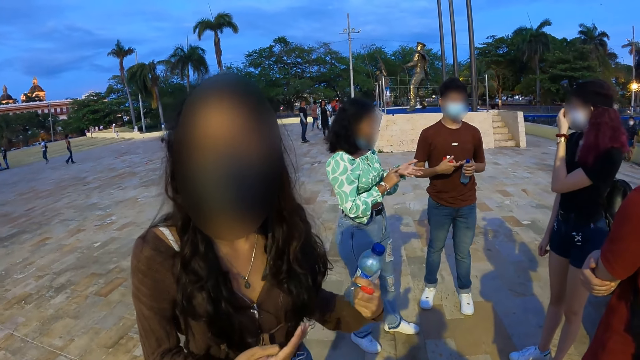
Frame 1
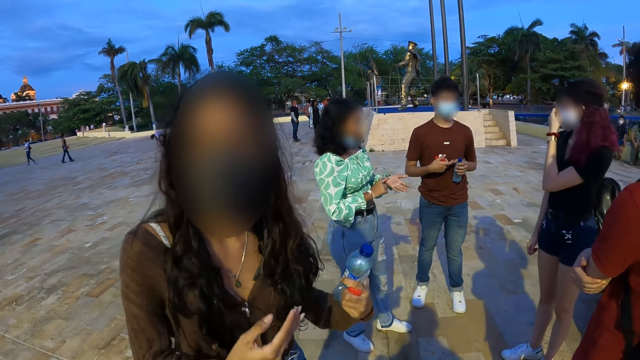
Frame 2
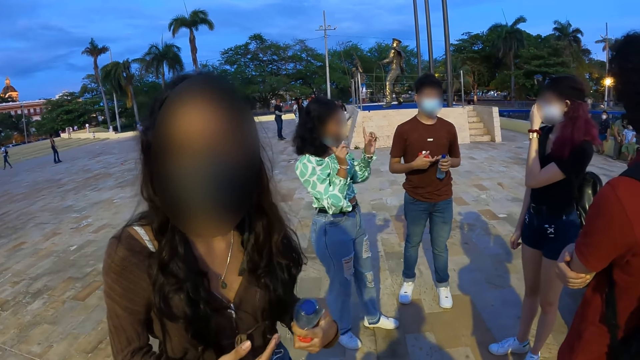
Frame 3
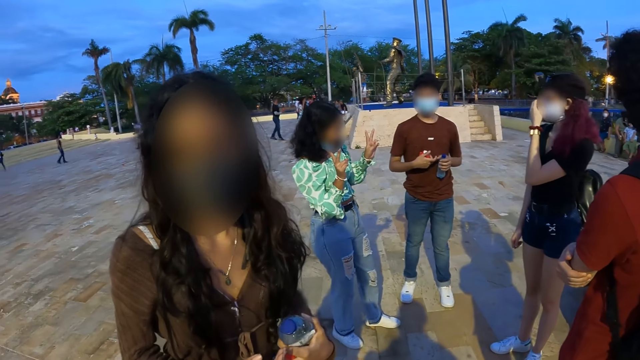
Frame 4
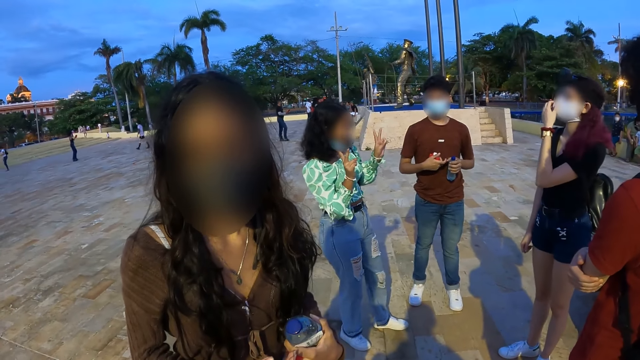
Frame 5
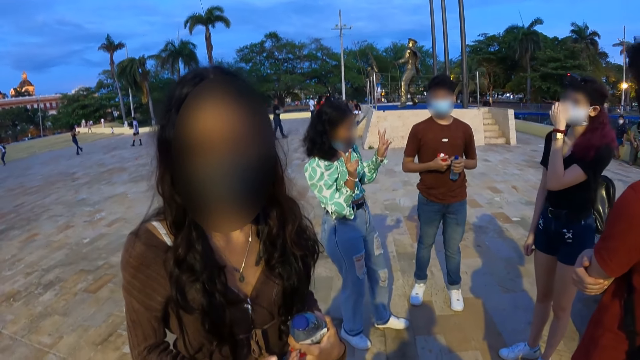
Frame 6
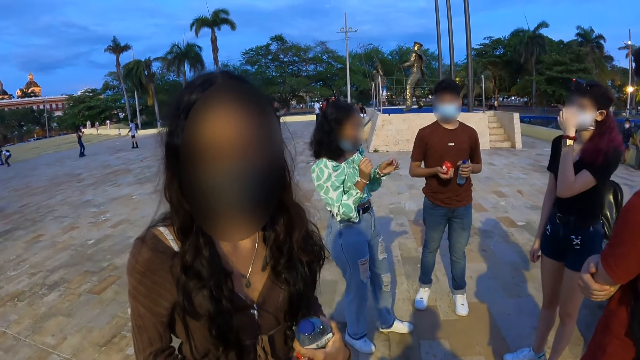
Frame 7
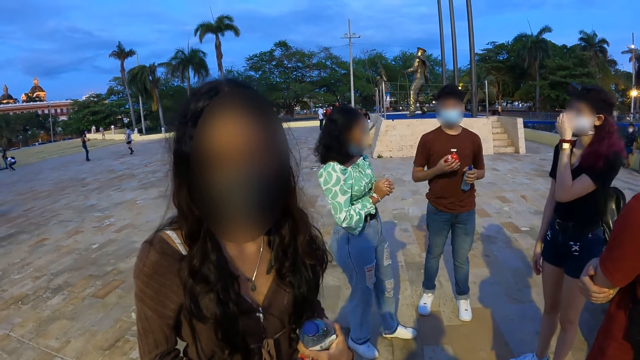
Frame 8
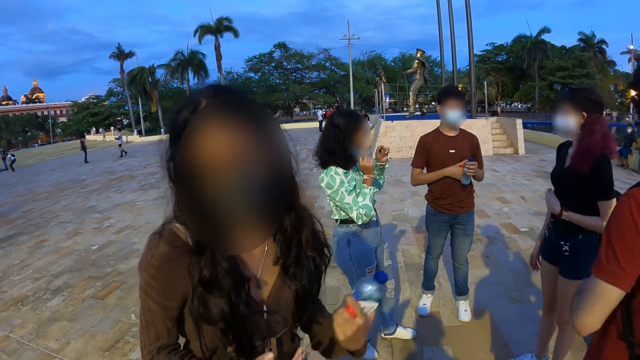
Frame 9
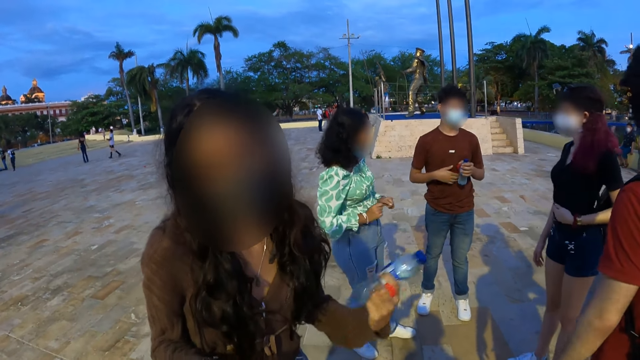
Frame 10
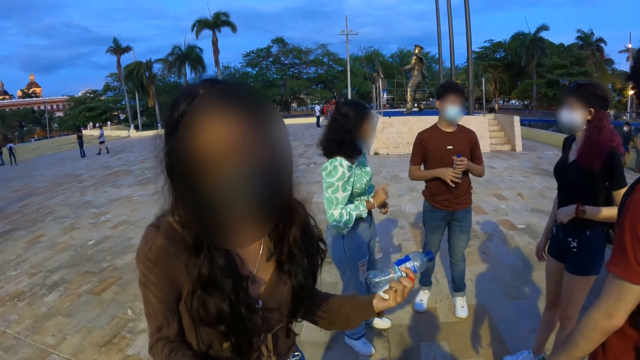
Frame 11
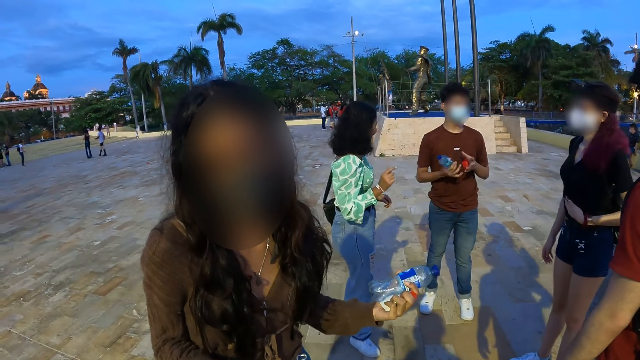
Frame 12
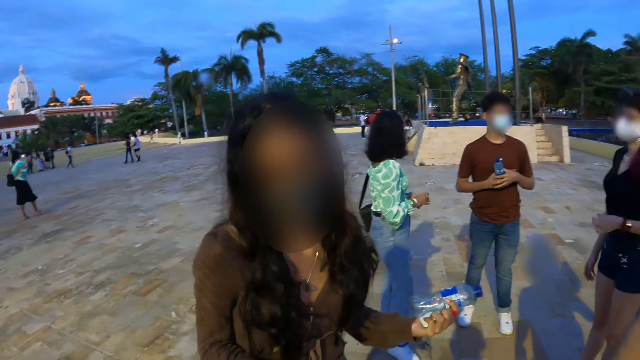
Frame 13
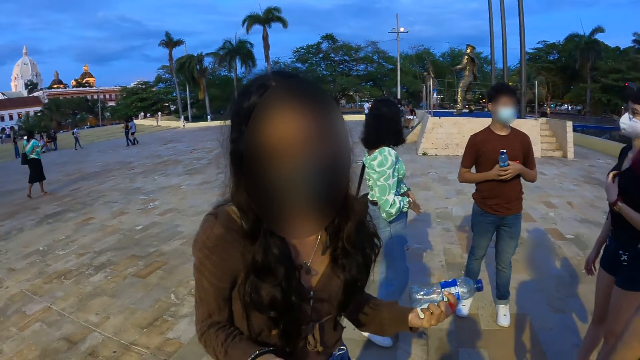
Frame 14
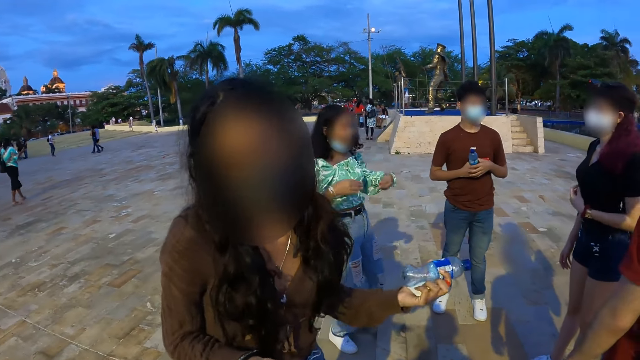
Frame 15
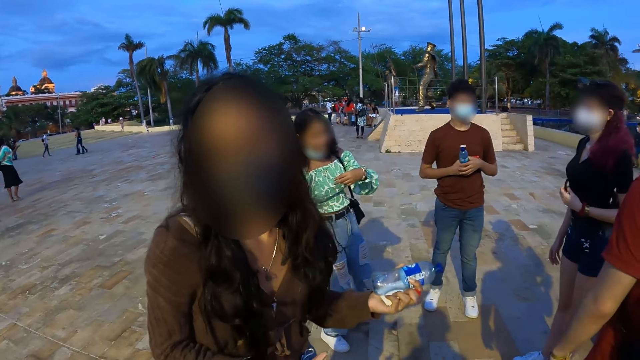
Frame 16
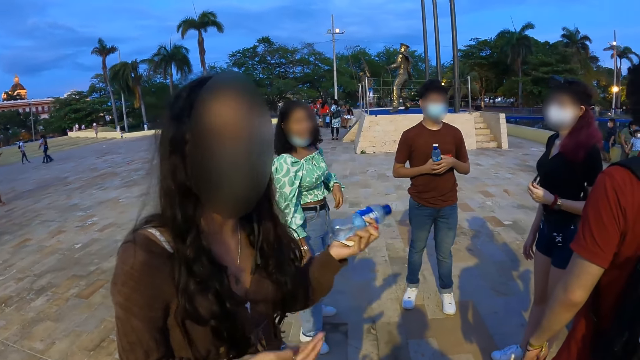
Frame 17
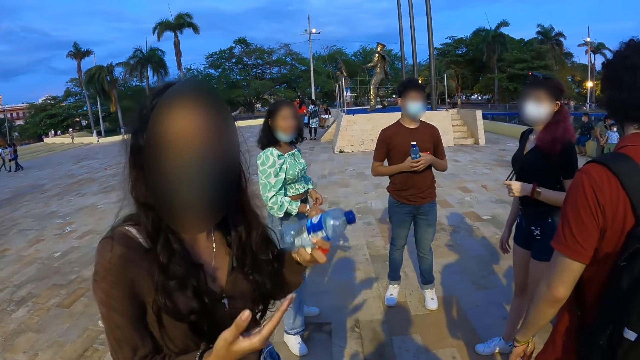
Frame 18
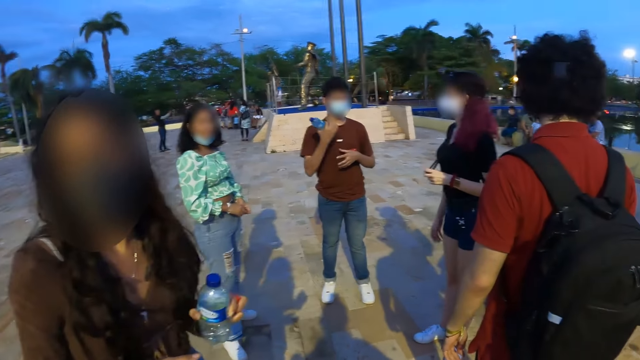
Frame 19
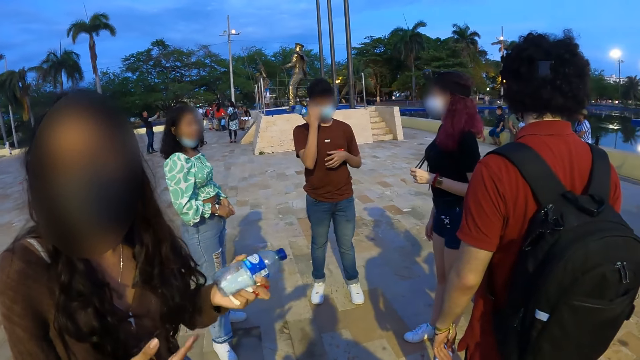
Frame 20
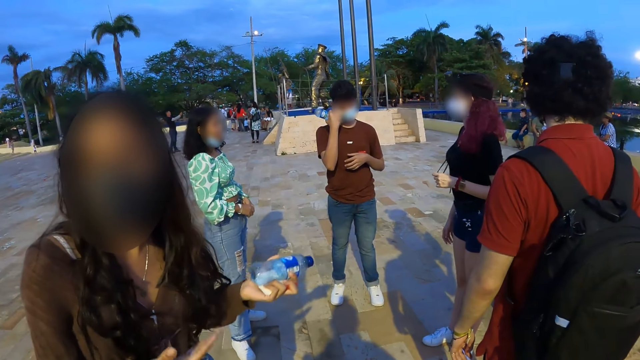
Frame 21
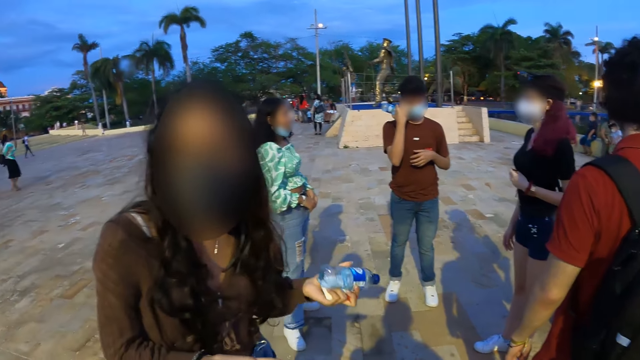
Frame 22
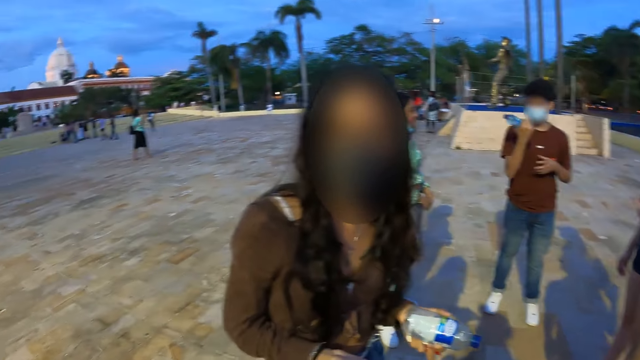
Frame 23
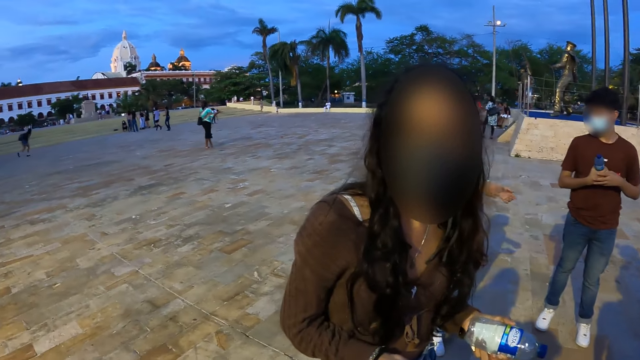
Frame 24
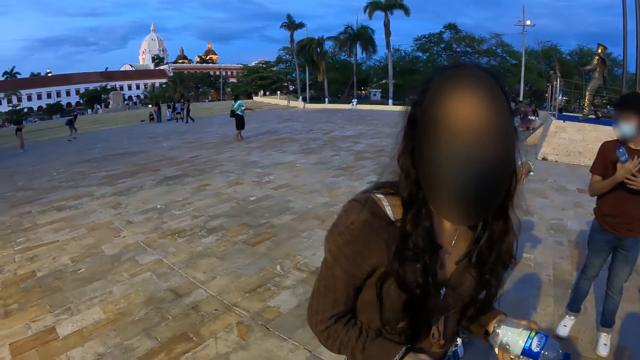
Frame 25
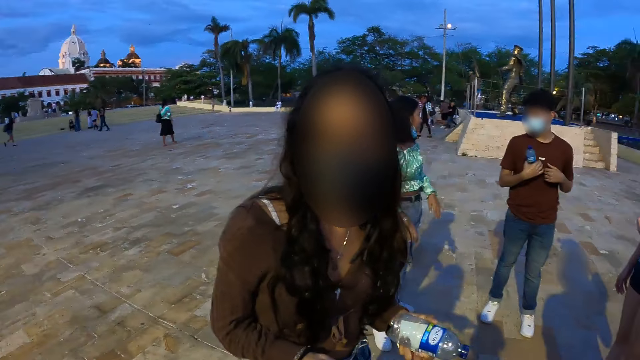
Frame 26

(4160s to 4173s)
The woman gesticulates with both hands. Another woman gesticulates with both hands. A man touches his face with his right hand.

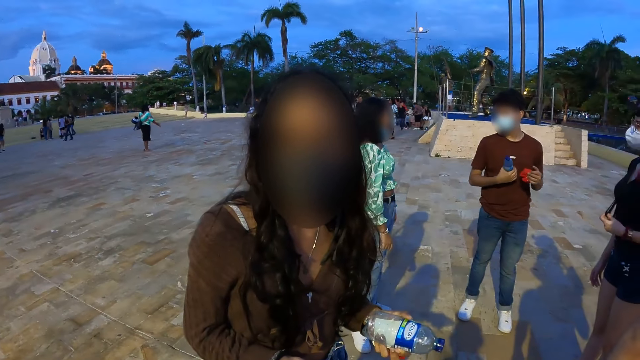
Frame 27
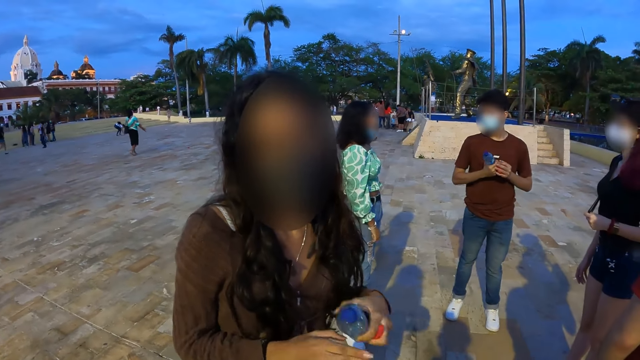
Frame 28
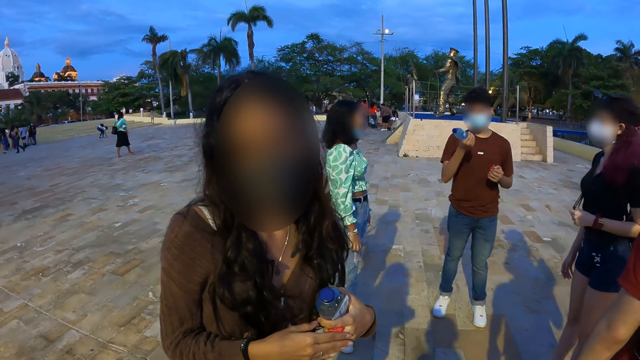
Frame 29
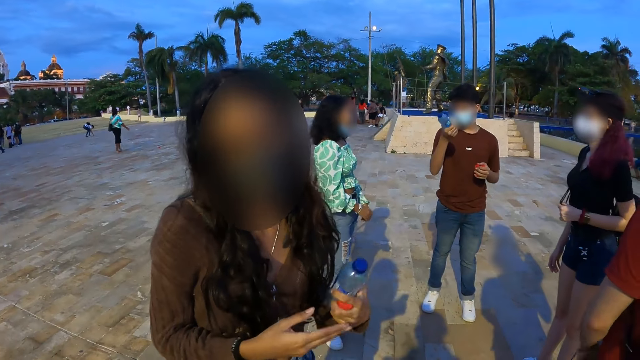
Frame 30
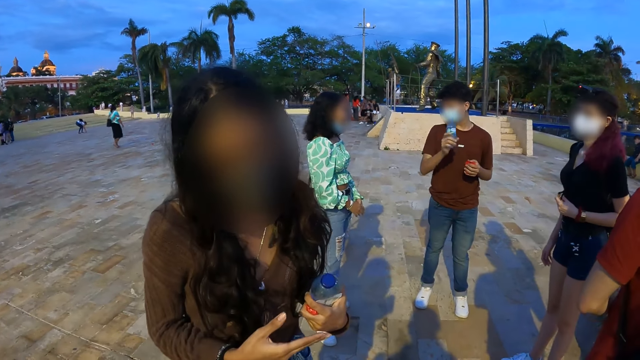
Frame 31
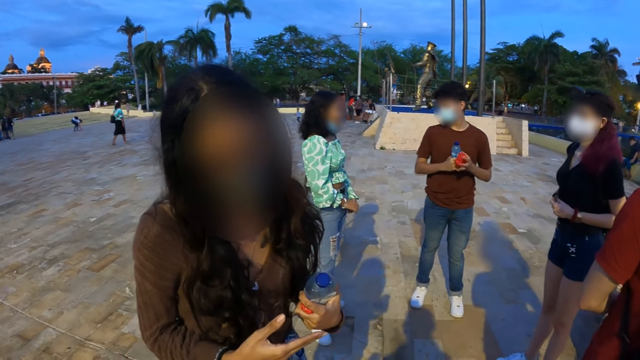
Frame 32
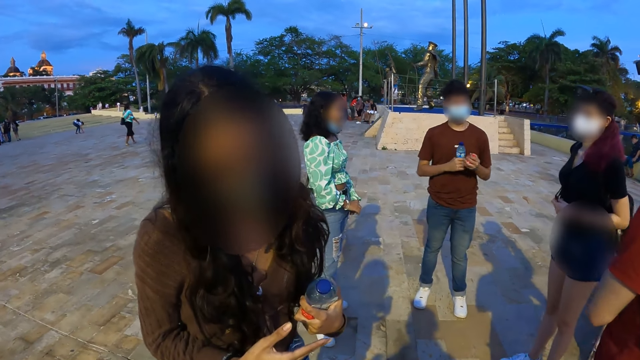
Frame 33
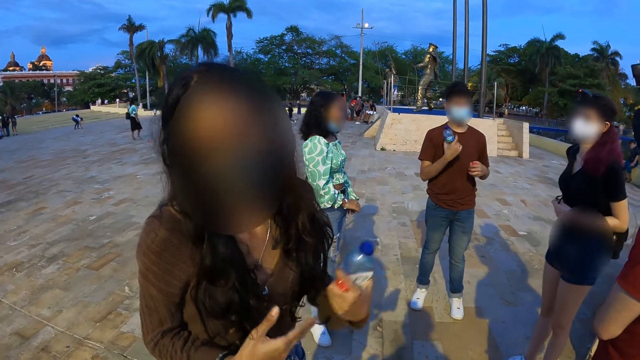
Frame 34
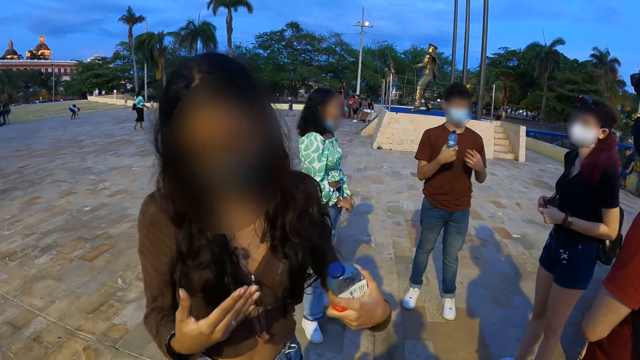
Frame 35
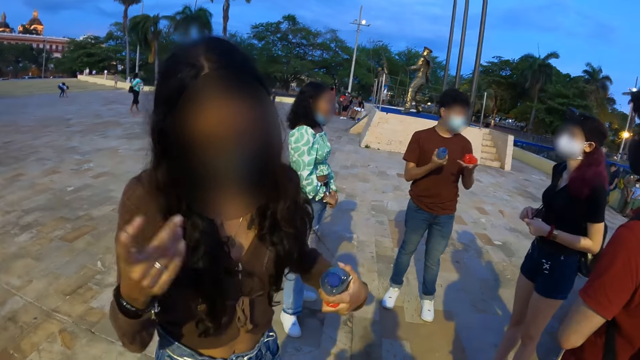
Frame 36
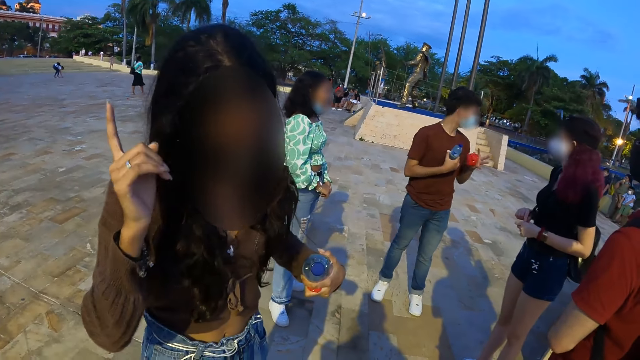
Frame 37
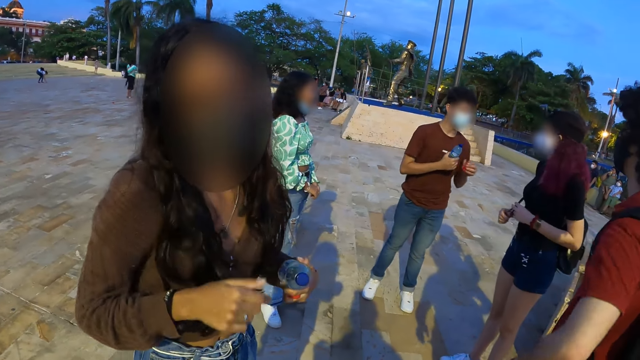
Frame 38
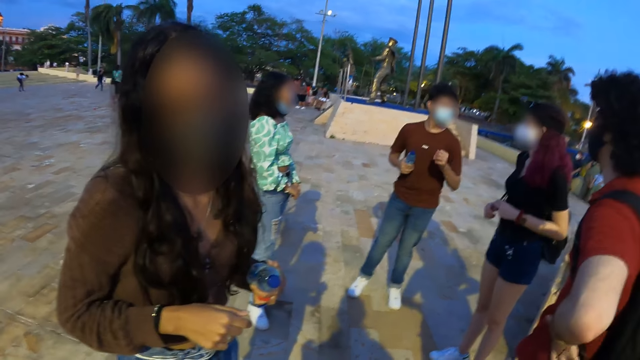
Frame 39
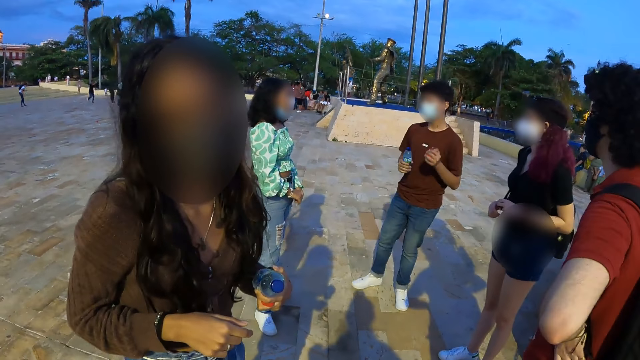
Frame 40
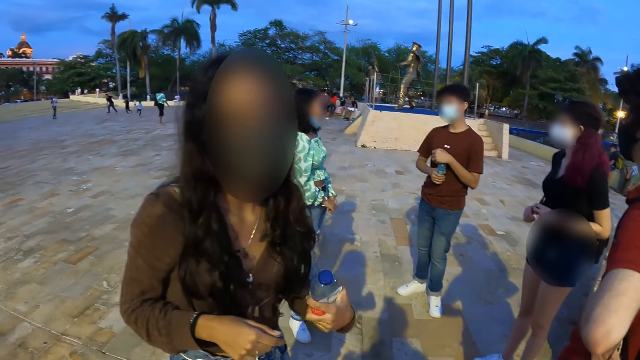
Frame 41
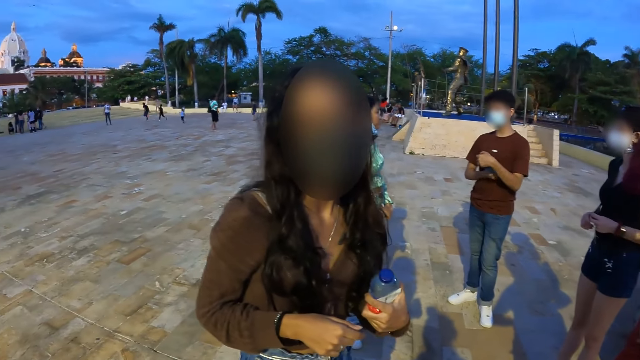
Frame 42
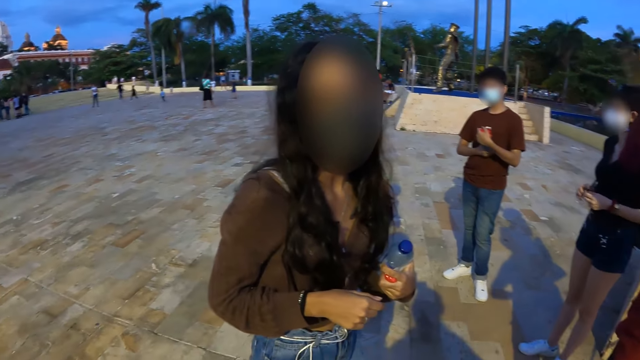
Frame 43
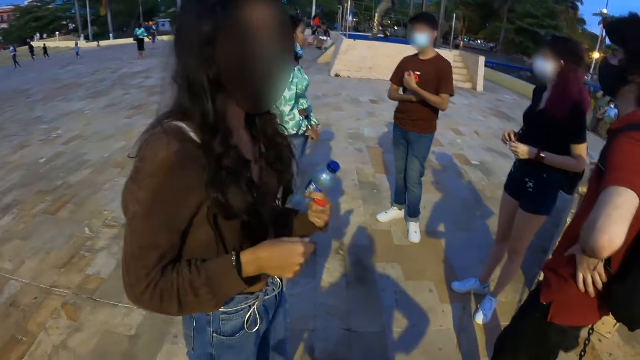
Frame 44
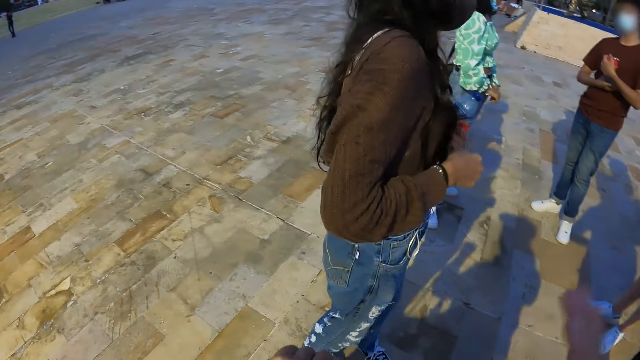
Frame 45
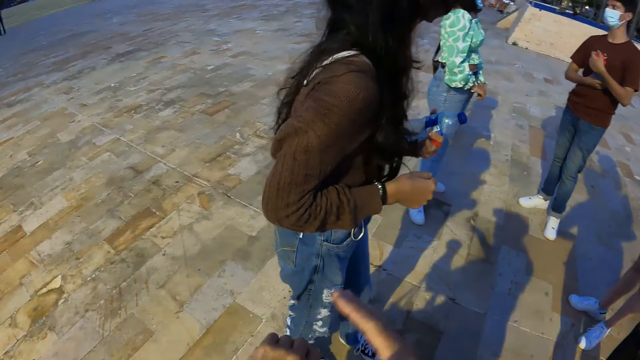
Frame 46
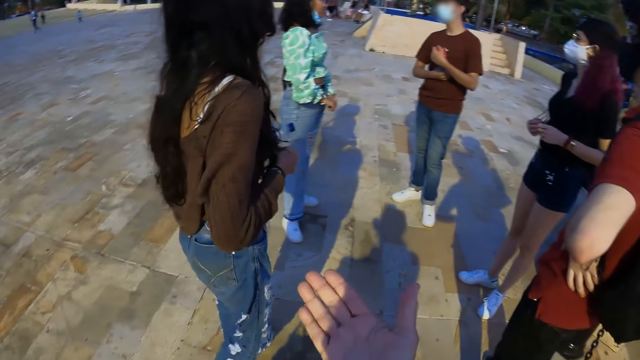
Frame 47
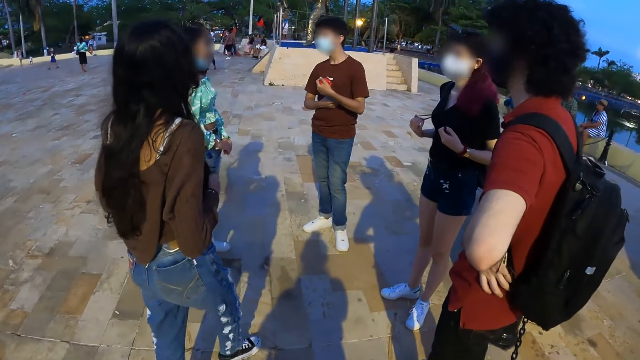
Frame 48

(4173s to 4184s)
The man gesticulates with a bottle in his right hand. The woman gesticulates with her right hand. The camera wearer slaps her left hand with her right hand. She looks around.
